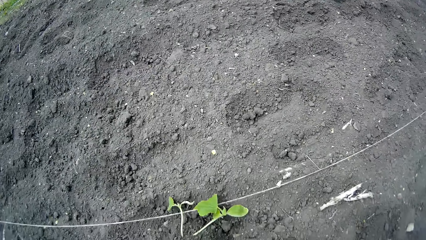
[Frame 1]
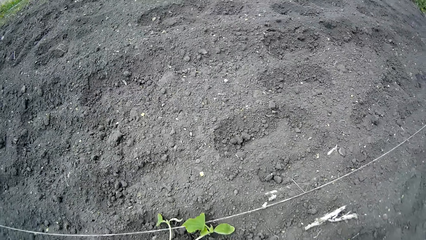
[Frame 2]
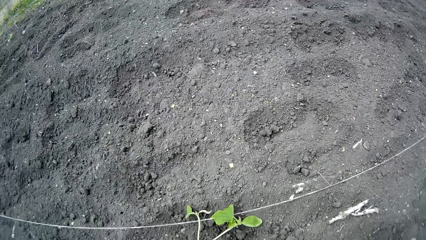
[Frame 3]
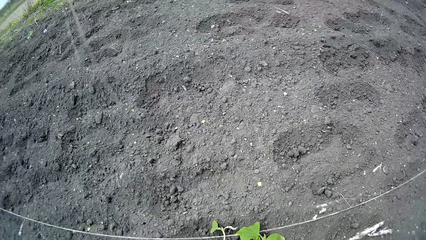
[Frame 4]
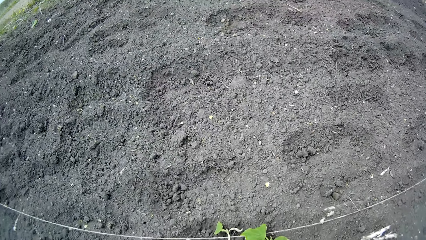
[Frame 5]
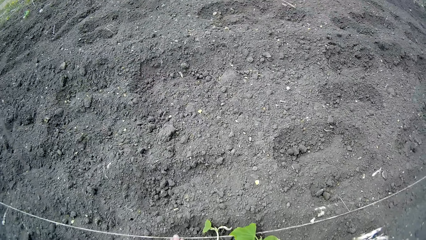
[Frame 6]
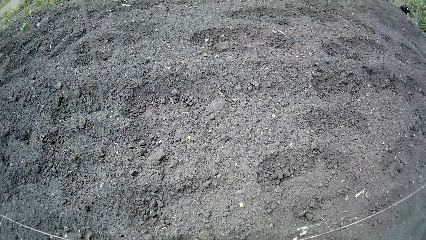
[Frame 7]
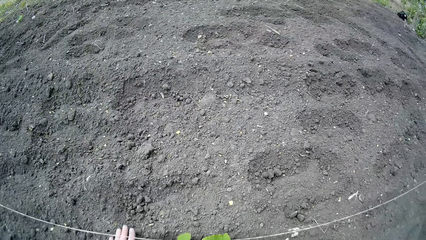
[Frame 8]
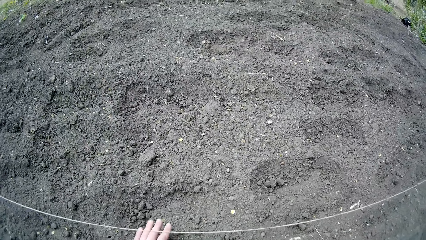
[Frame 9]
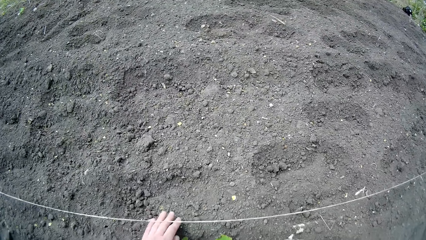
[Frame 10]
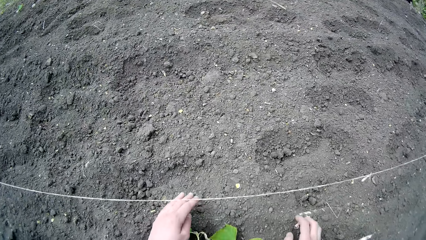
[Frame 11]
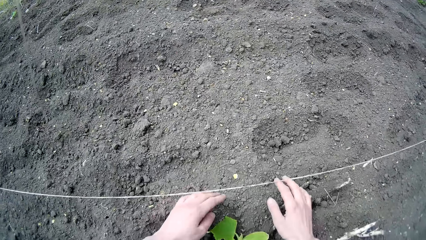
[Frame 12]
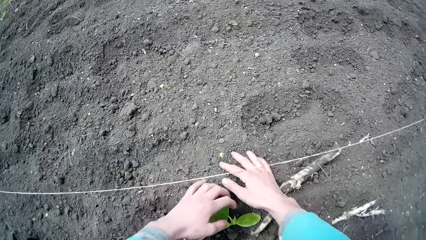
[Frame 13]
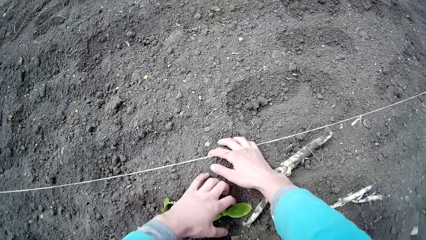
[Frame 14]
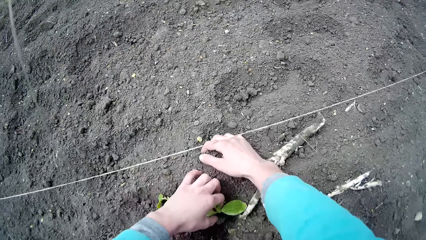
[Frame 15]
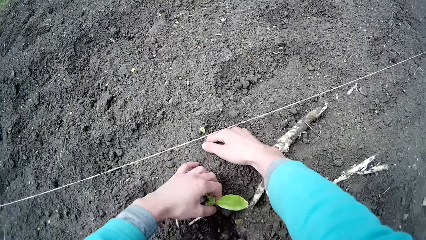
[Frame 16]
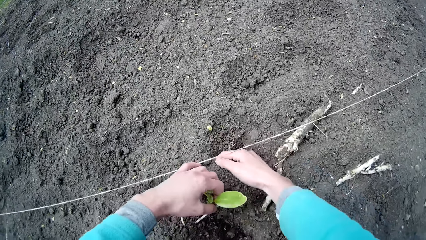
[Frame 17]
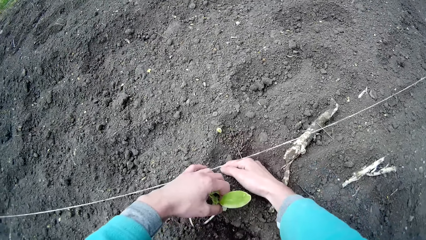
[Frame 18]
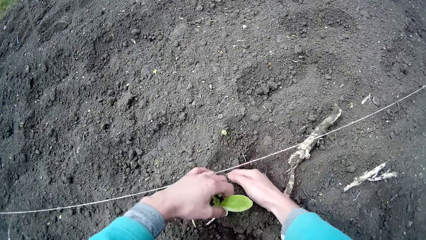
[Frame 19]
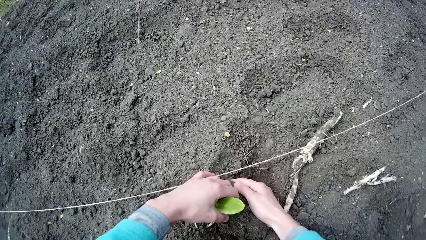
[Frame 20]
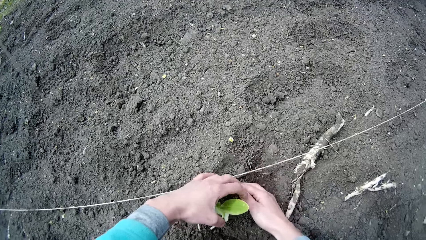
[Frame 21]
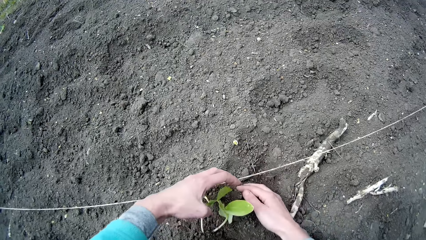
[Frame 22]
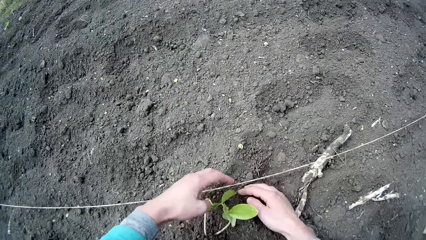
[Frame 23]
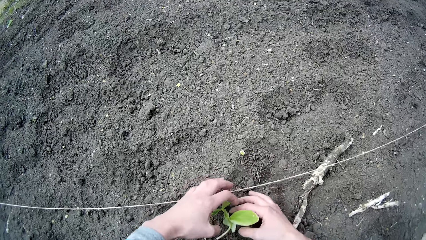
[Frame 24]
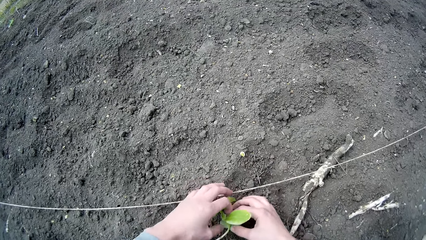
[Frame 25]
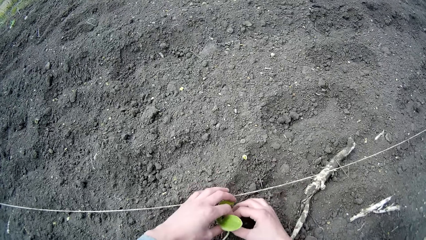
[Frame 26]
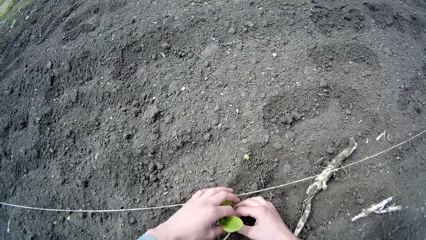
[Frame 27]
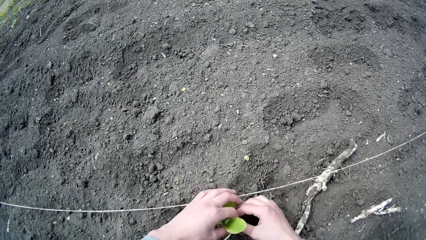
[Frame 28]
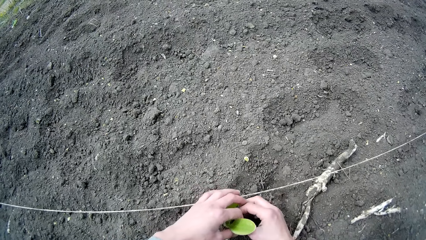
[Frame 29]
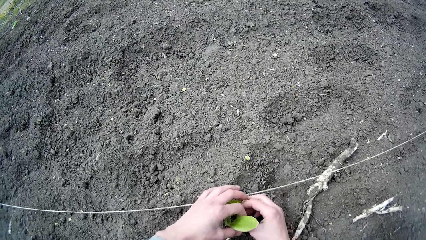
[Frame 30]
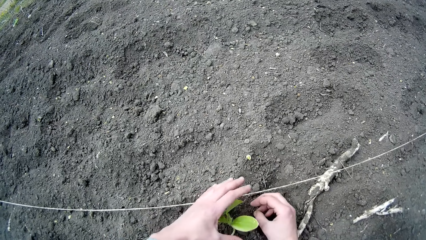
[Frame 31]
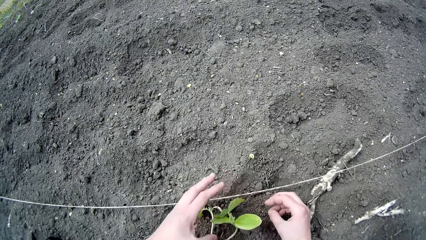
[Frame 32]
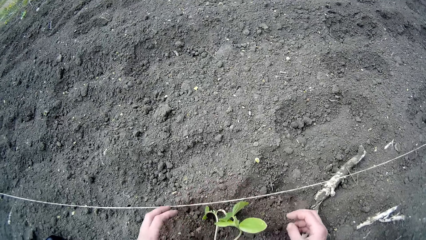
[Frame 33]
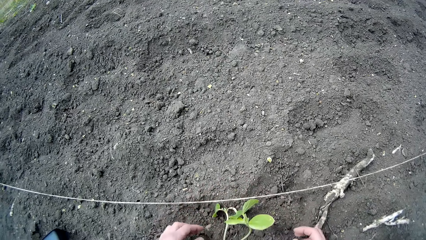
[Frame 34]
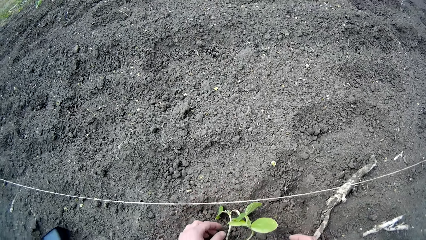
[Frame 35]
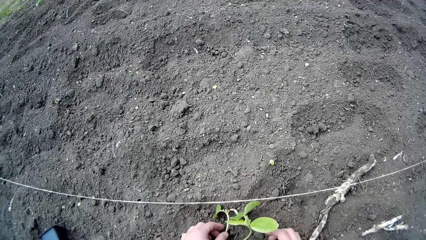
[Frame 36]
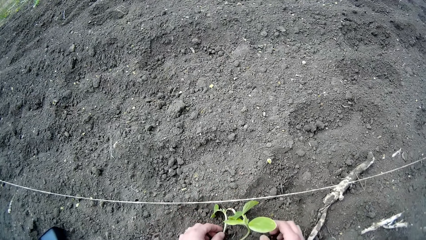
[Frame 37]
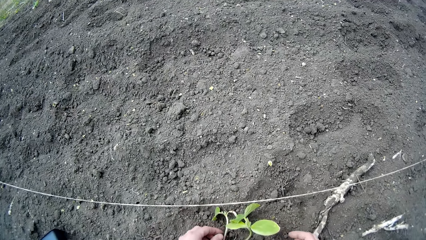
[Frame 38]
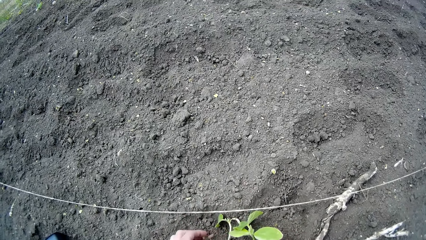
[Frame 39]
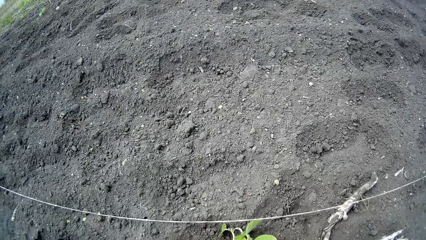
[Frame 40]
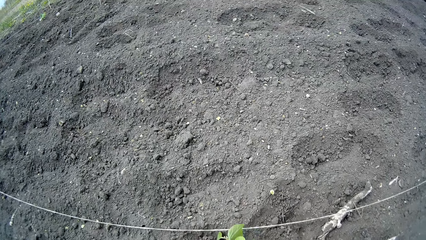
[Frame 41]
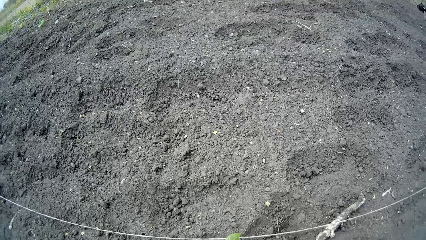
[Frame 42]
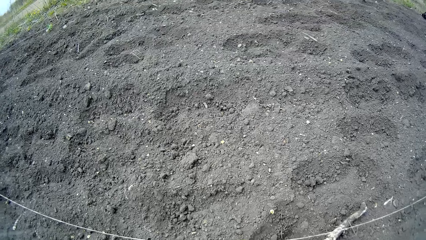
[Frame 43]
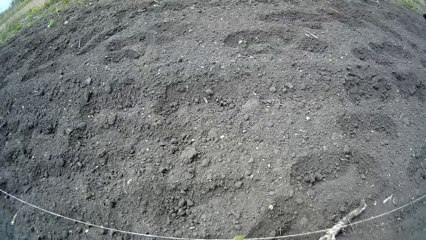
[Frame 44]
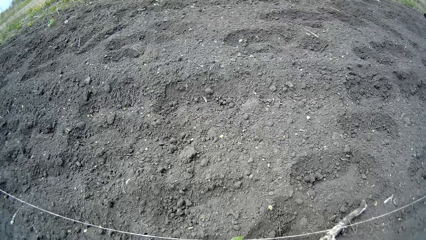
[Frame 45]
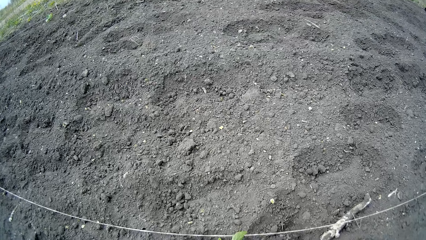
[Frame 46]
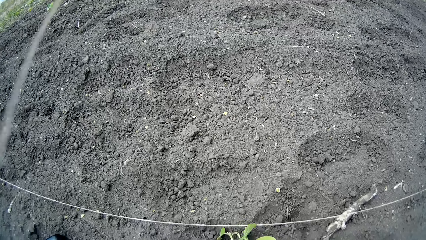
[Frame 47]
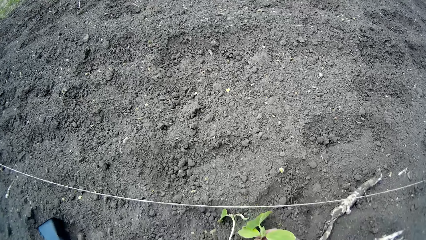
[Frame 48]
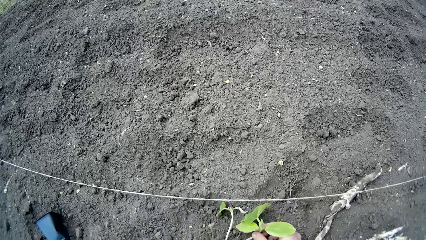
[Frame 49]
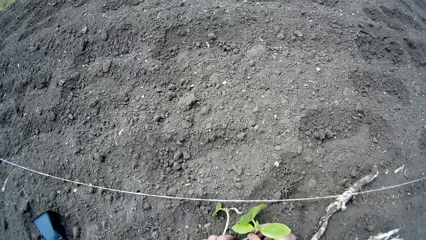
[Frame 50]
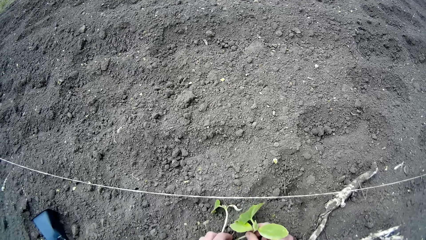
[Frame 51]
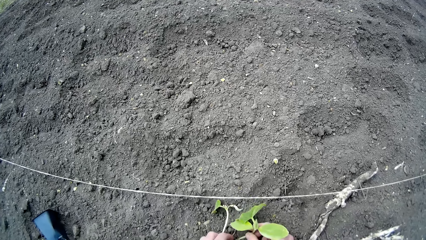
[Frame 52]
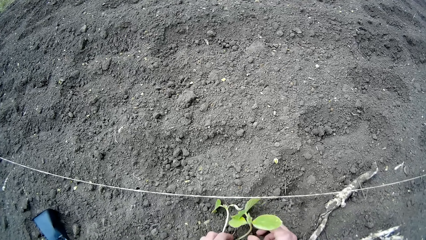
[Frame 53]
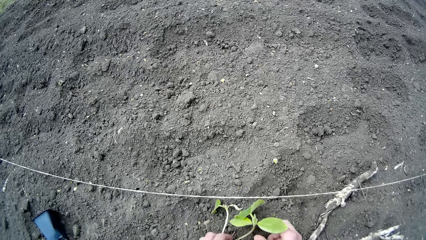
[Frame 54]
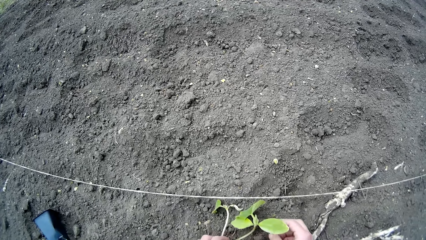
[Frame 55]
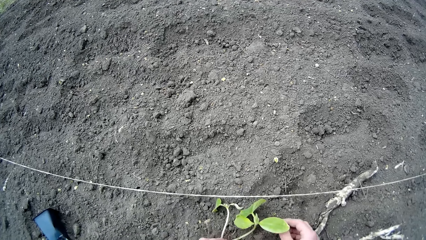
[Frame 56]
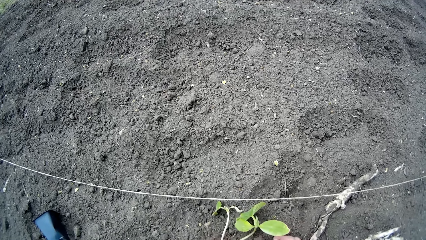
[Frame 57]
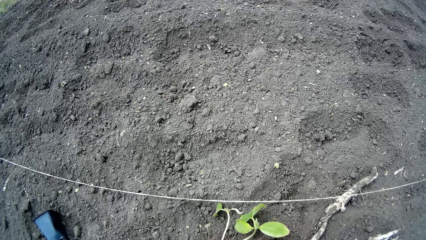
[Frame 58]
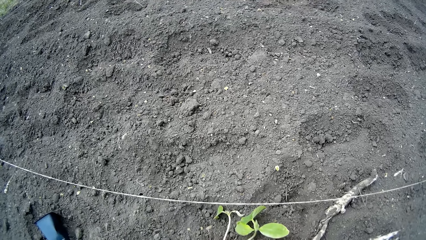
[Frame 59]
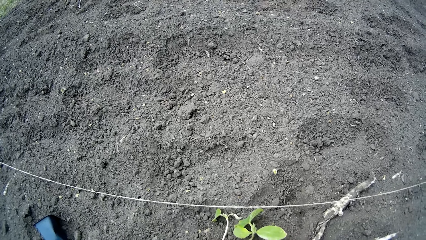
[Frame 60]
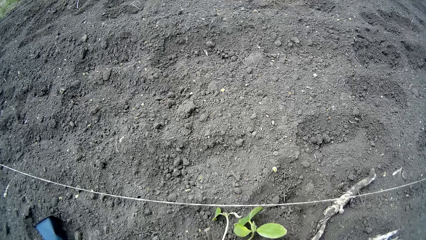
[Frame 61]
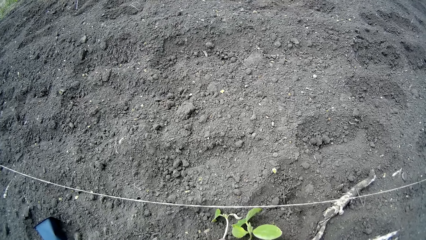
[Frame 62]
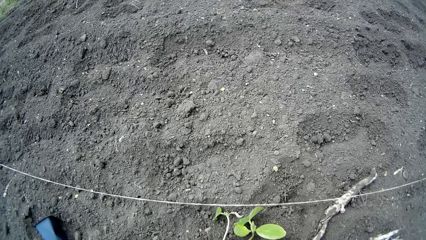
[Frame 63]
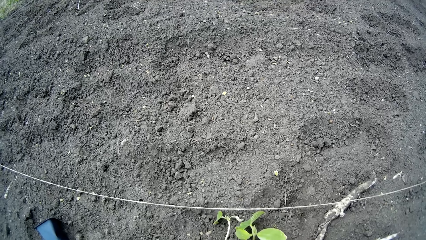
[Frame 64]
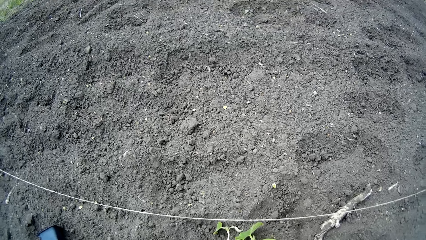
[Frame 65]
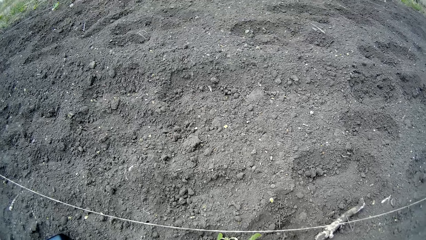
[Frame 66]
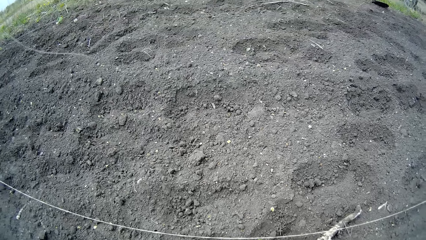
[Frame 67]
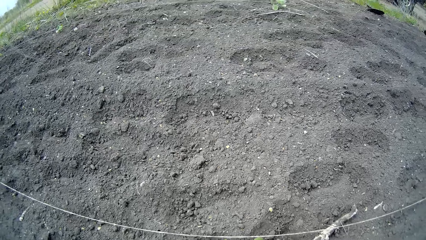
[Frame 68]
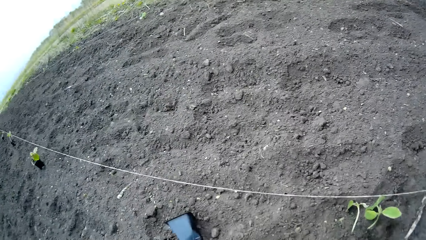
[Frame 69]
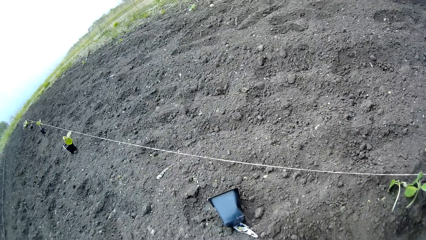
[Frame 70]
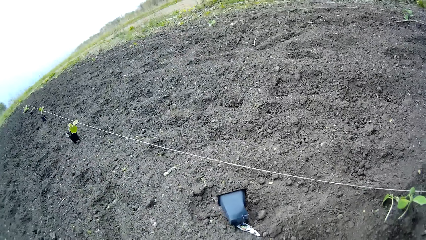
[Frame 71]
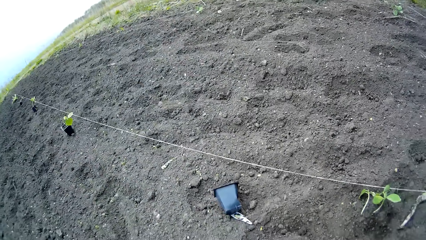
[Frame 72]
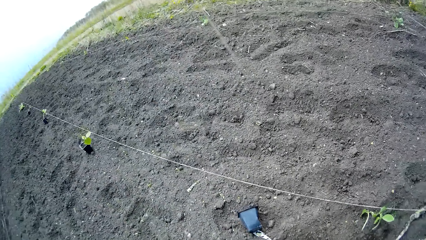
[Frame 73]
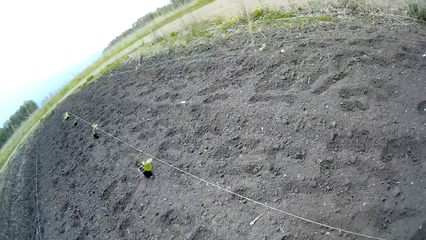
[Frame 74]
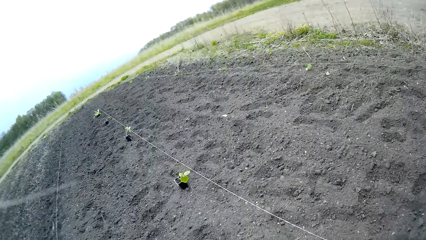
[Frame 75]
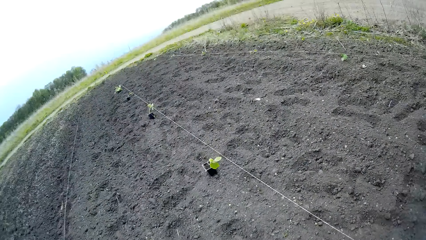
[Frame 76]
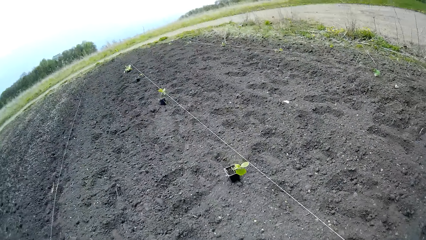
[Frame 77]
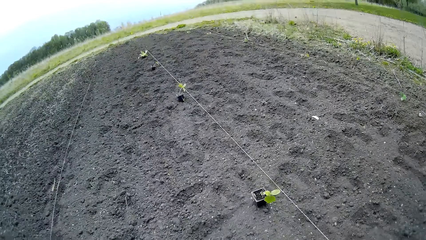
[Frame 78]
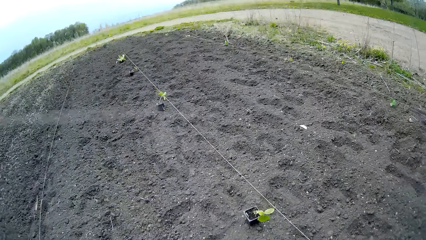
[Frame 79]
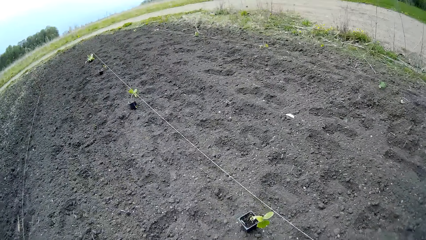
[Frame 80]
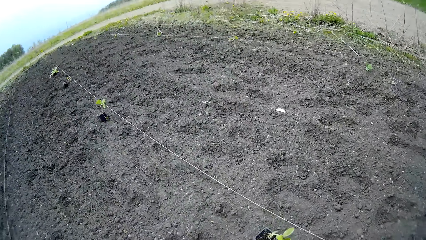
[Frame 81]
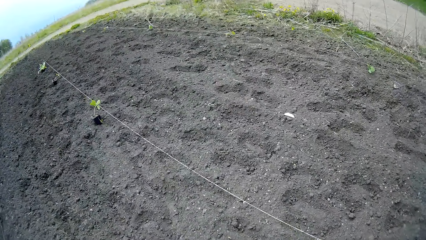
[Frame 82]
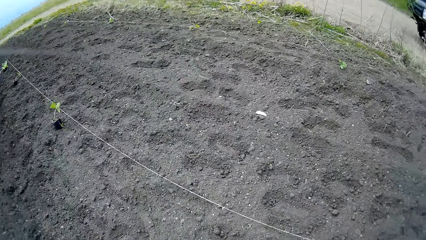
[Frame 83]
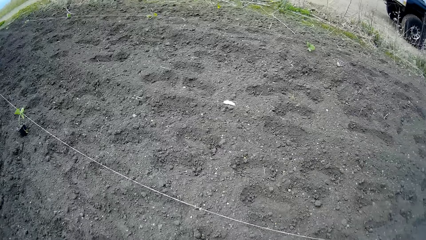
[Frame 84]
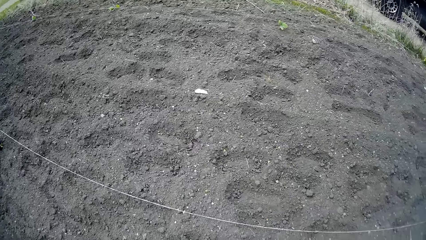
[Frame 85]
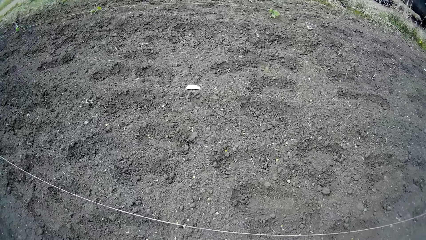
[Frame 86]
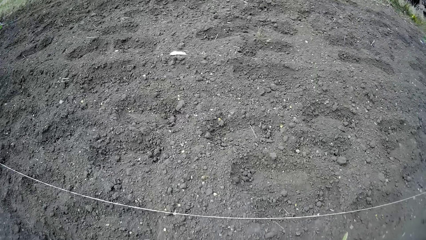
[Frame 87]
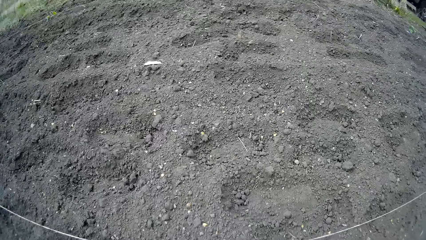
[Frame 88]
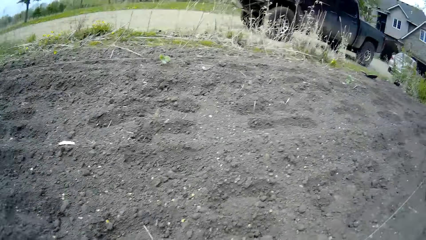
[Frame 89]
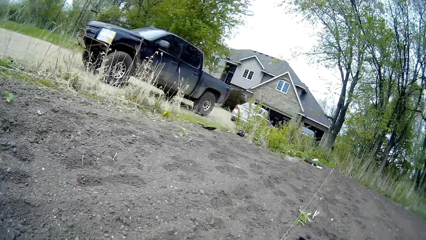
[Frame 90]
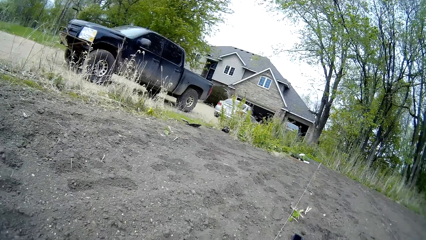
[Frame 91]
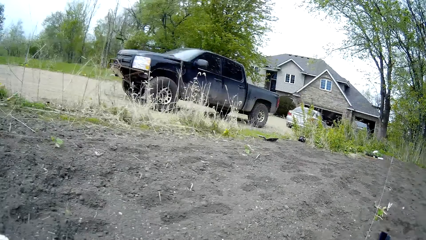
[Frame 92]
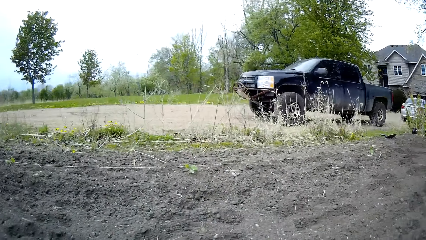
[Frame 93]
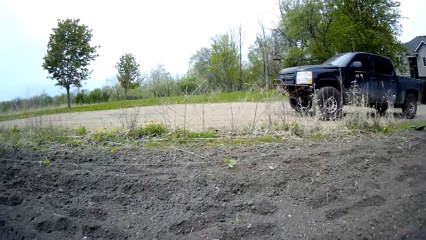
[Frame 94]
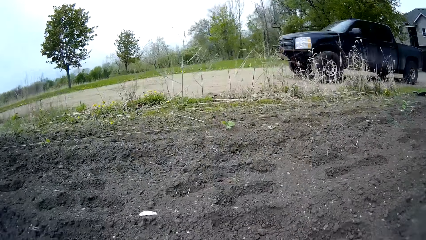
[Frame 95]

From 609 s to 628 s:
The camera wearer supports the plant with some sand with her right hand. She adjusts the plant leaf with both hands. She stands up, walks around the garden to a plant, and bends down.
